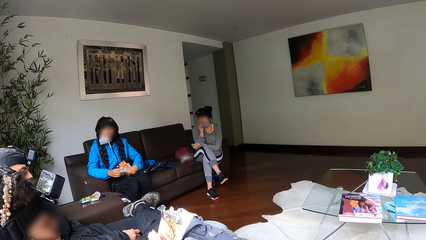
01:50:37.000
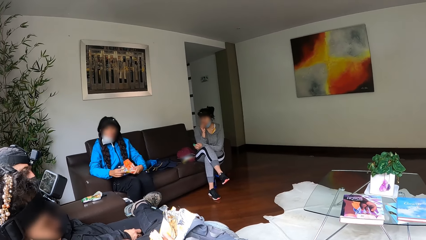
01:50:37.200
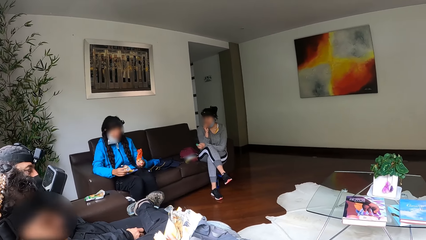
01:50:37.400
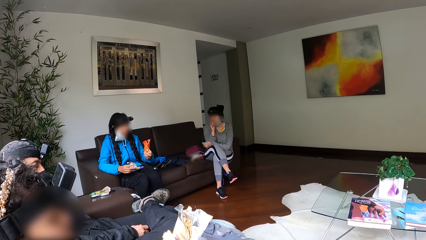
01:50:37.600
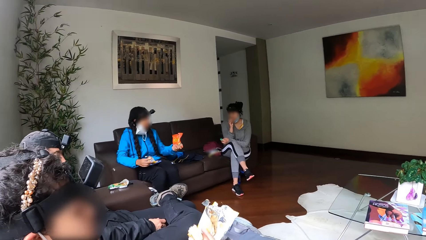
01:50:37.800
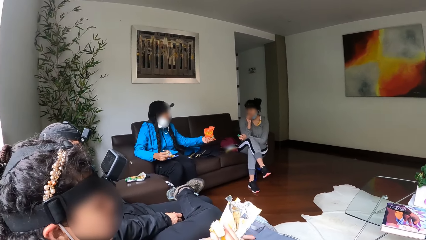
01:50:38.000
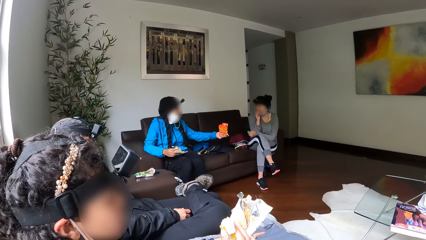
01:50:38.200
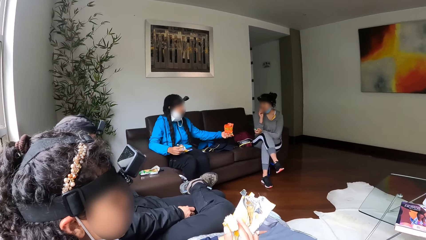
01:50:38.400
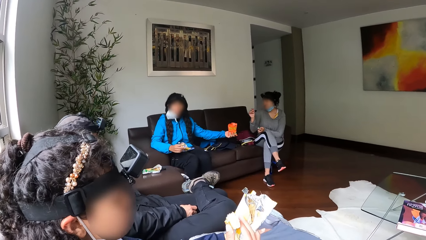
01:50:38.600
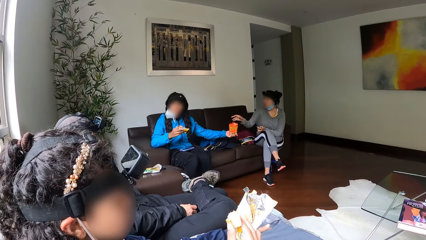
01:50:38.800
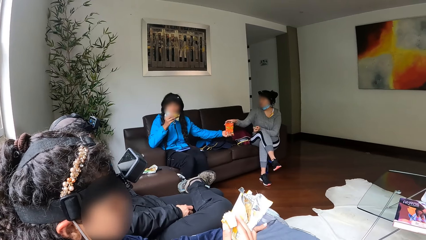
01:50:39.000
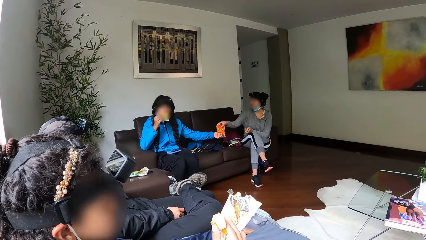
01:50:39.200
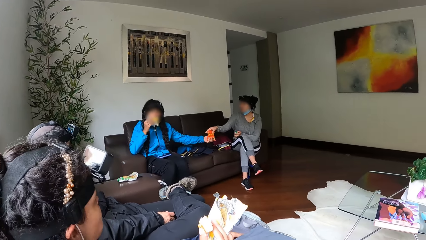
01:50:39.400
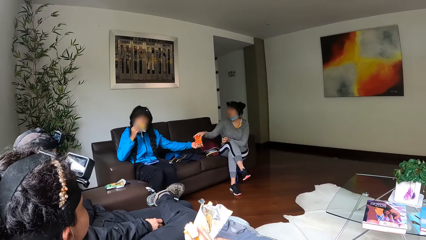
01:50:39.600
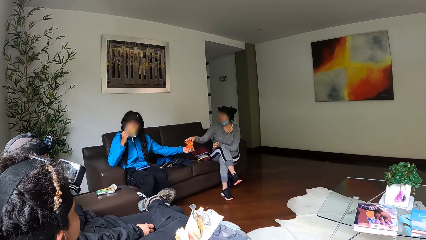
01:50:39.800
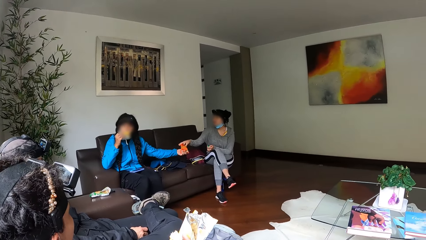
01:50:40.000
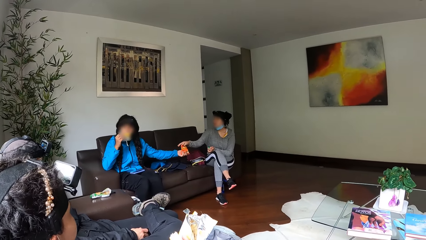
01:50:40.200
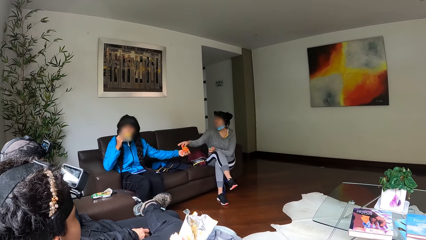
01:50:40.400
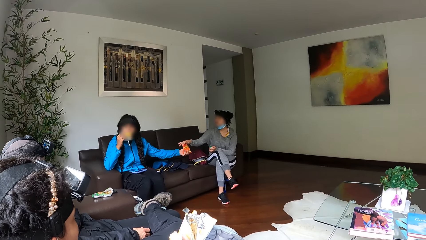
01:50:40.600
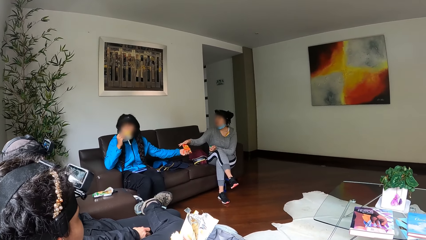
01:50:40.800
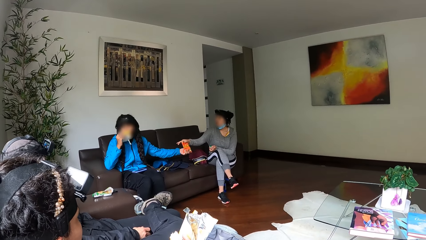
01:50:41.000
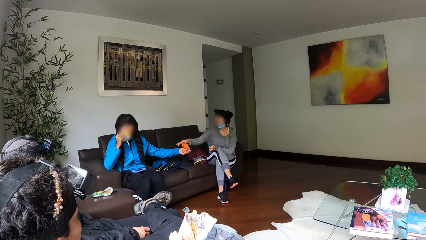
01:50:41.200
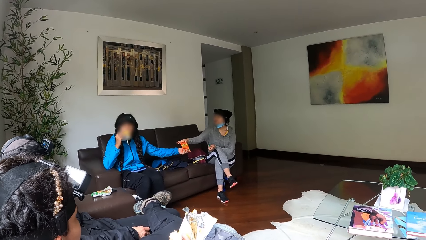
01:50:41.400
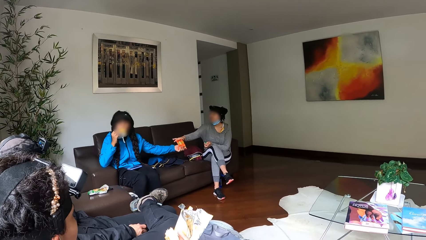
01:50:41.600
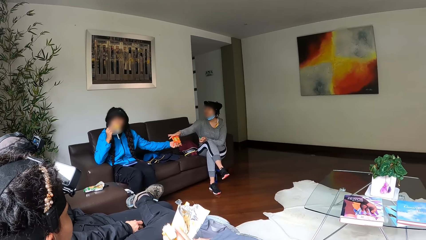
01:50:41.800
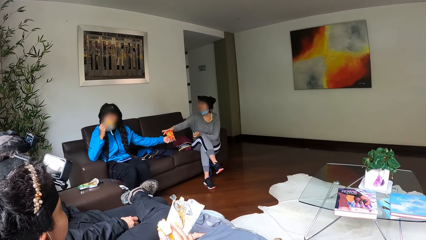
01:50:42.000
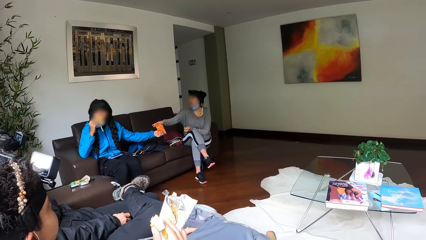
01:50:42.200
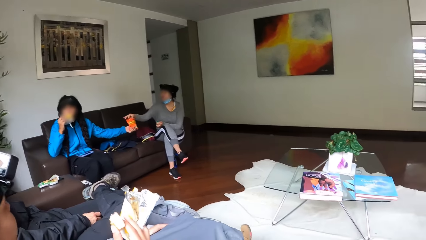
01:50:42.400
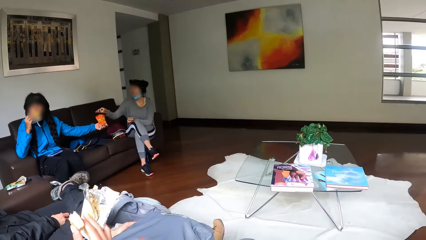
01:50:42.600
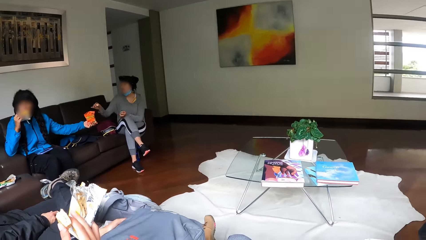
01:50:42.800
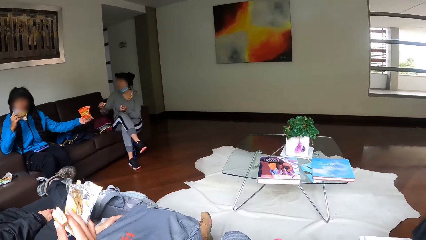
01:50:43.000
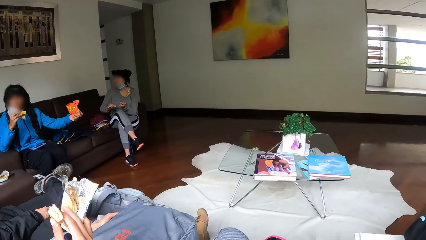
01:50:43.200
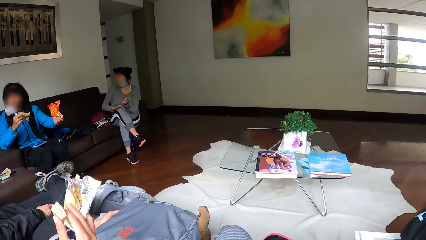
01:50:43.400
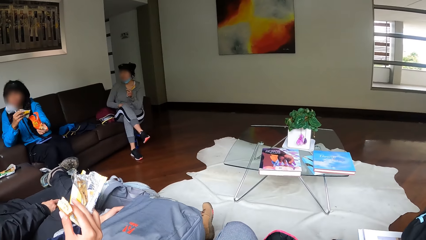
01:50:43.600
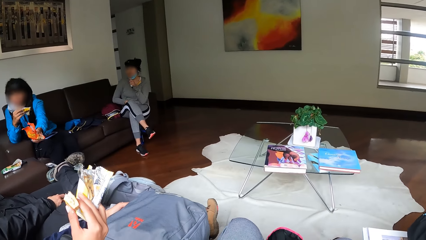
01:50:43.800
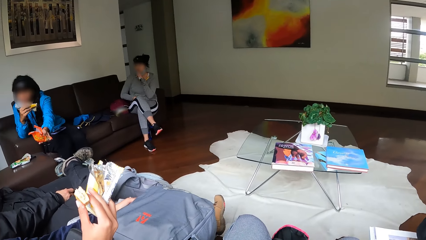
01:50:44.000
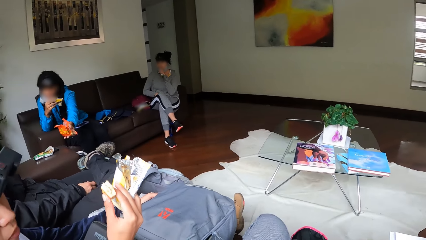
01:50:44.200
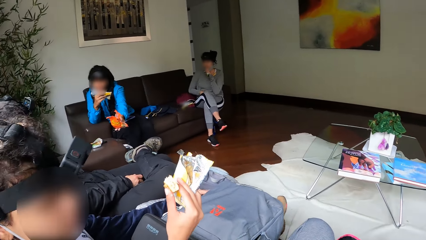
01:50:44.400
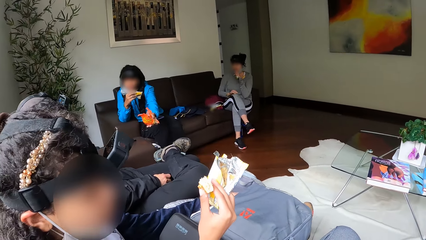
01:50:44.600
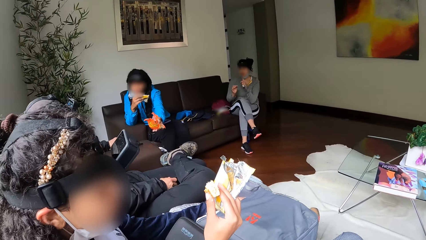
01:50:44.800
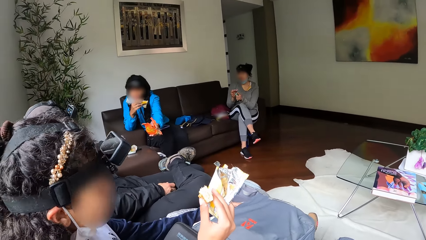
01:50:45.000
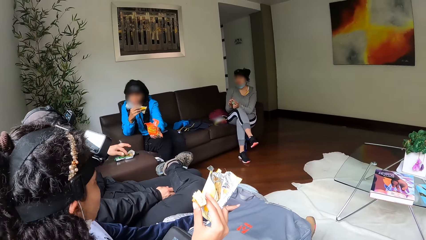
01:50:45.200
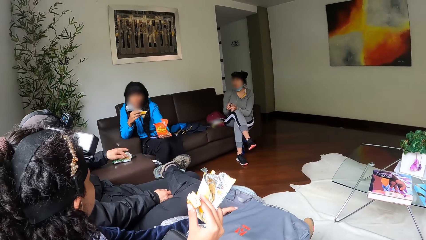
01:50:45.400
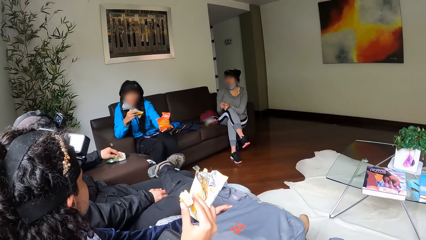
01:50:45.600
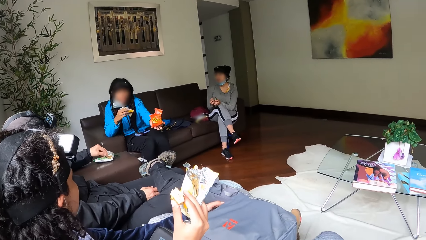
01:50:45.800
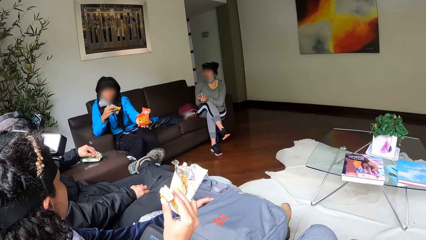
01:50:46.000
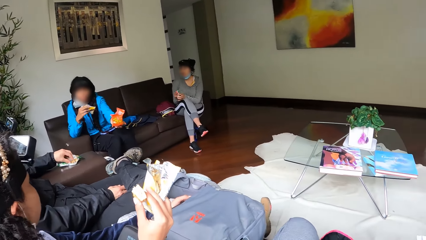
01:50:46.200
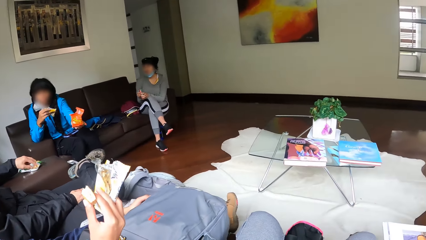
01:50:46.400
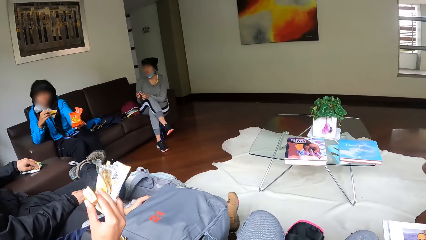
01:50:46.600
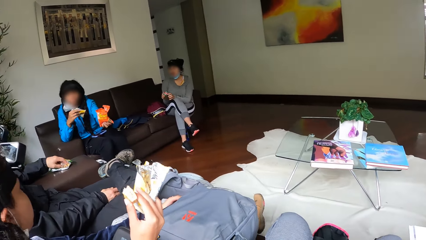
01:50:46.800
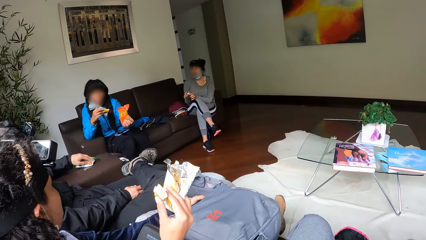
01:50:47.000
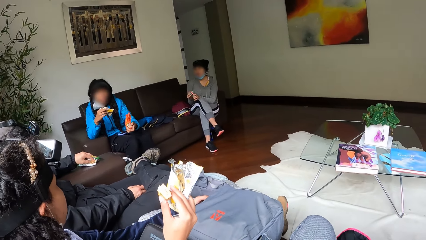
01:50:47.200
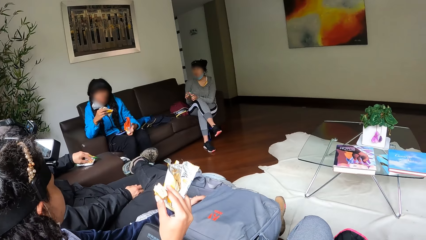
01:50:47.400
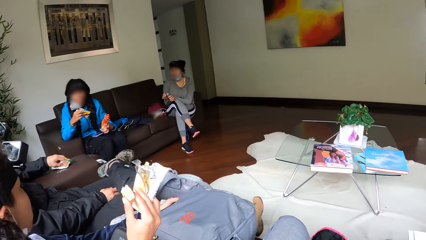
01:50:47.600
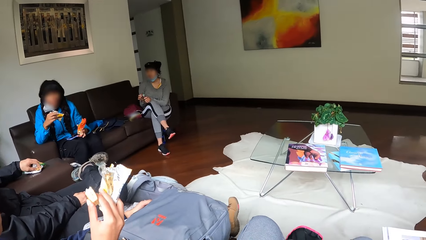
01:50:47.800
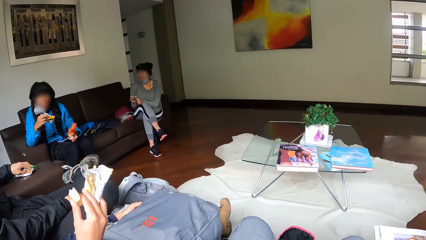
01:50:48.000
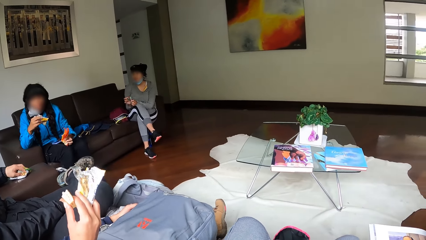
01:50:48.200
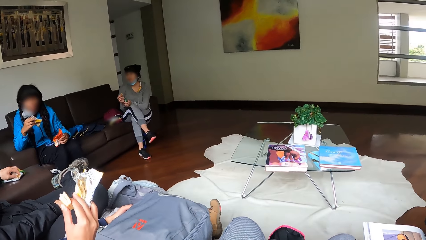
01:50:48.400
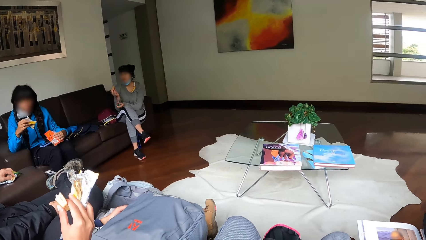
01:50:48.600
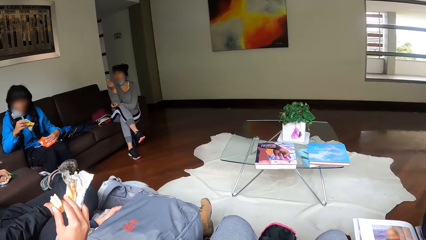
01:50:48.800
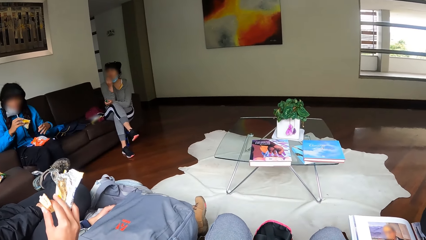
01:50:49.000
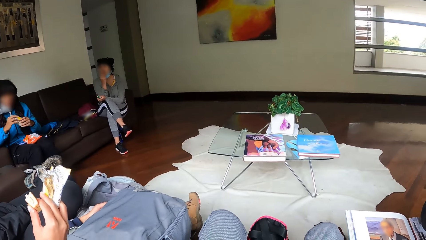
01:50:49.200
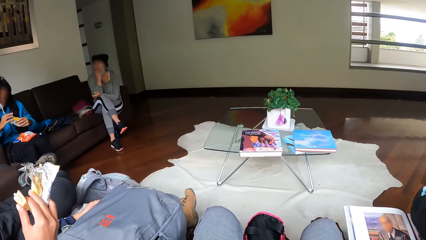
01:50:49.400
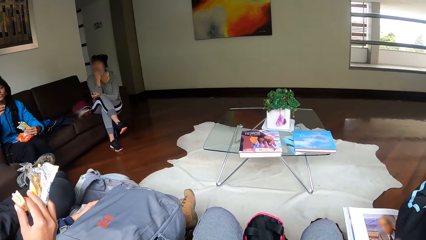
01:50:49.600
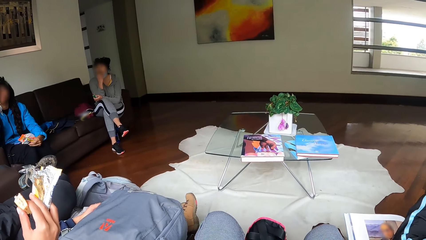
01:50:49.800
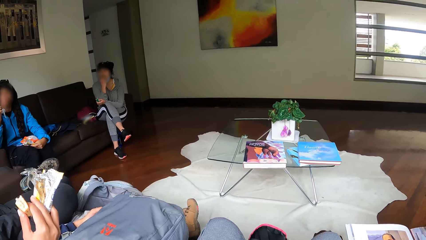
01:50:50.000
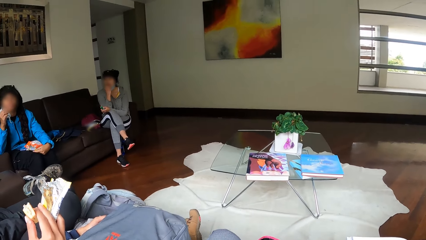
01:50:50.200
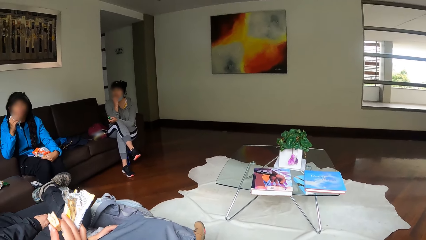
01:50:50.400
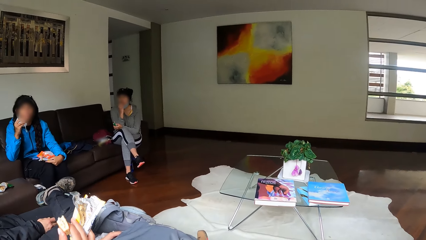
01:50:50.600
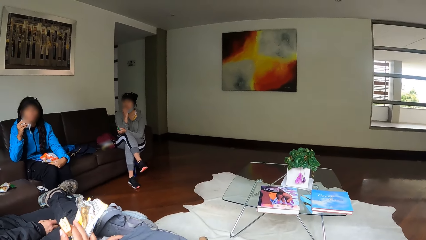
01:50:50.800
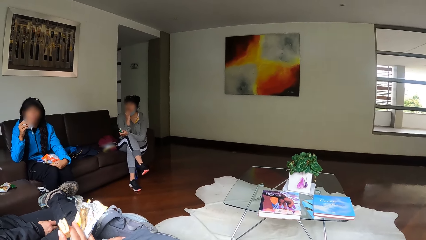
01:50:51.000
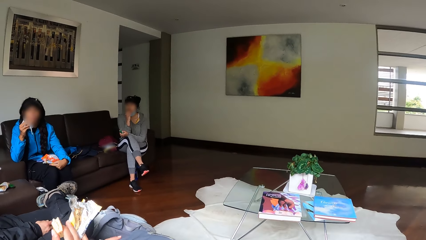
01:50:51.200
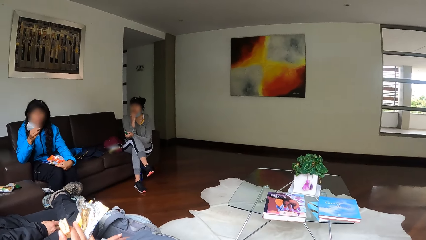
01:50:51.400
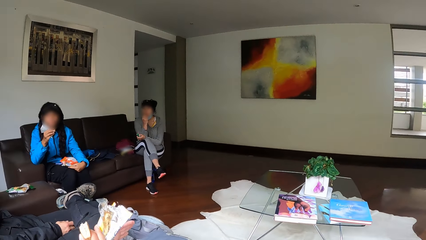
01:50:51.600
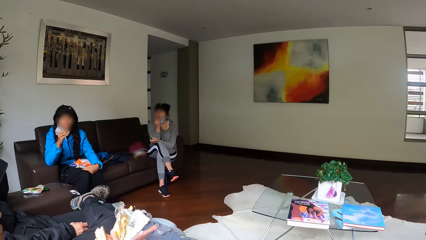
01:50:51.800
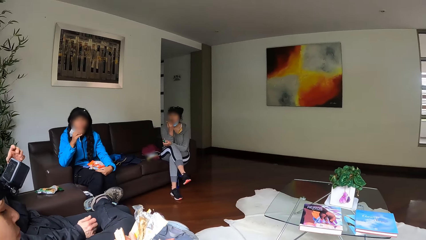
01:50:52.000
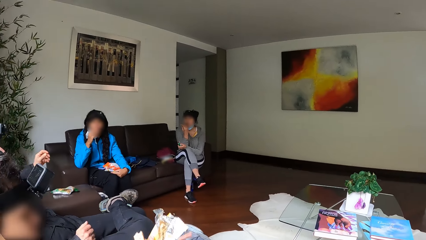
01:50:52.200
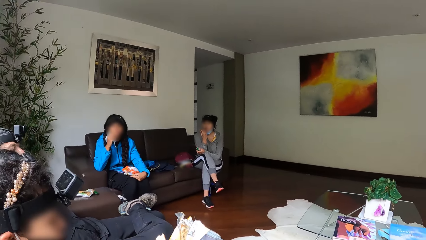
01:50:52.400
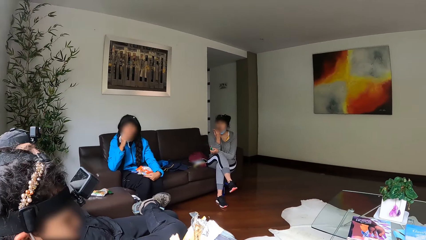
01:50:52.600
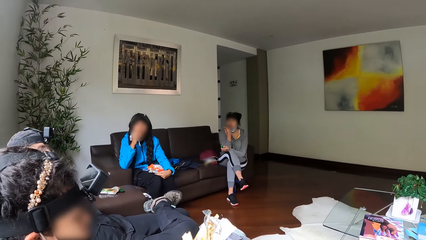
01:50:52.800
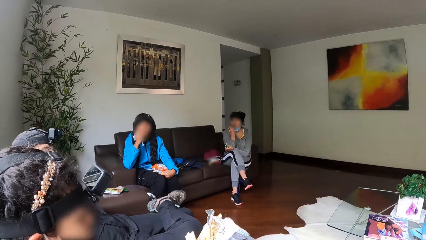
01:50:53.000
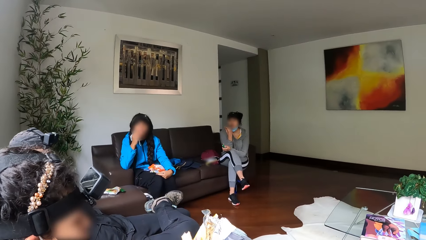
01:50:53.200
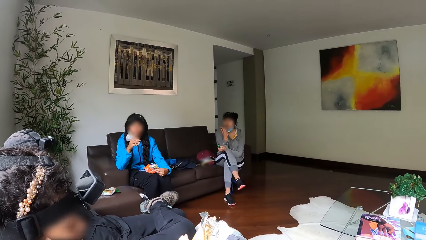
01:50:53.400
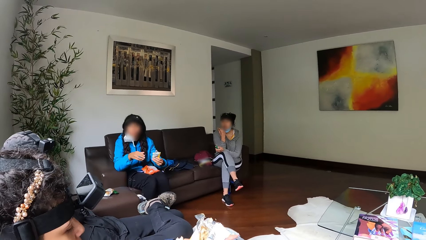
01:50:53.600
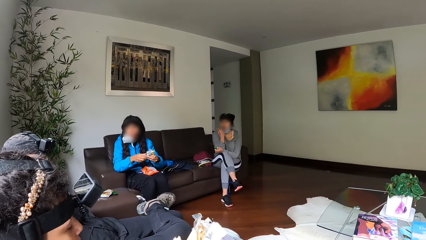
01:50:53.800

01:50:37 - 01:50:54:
The woman passes the biscuit to another woman with her left hand. The other woman carries a biscuit with her right hand. The other woman picks up a snack. The ladies and men eat snacks.
